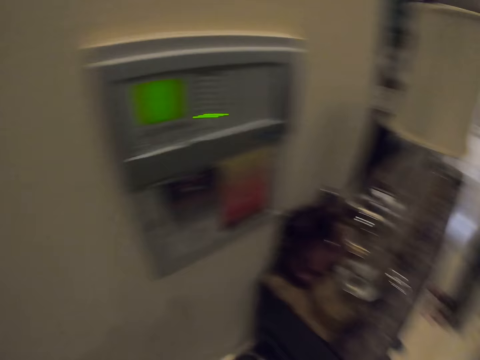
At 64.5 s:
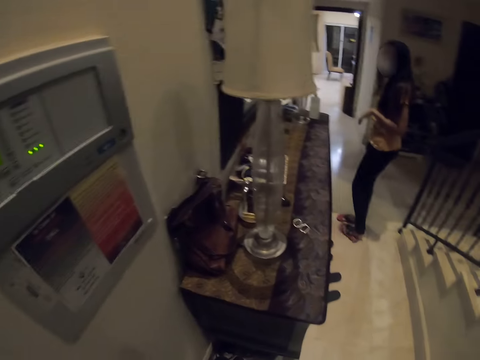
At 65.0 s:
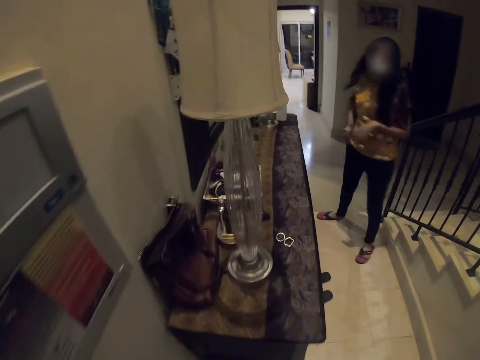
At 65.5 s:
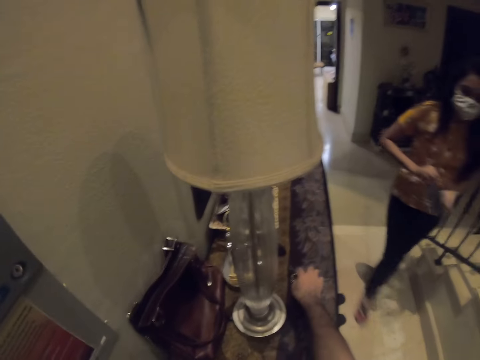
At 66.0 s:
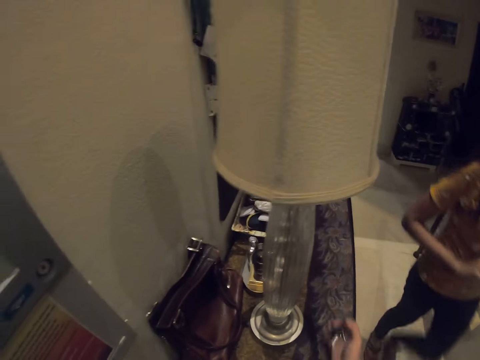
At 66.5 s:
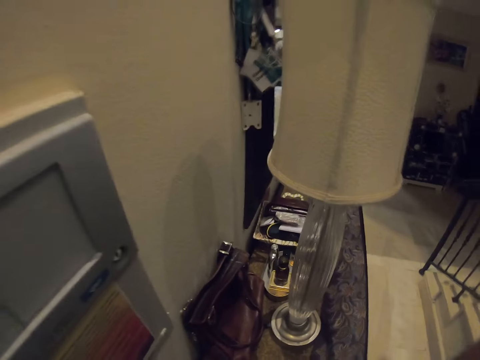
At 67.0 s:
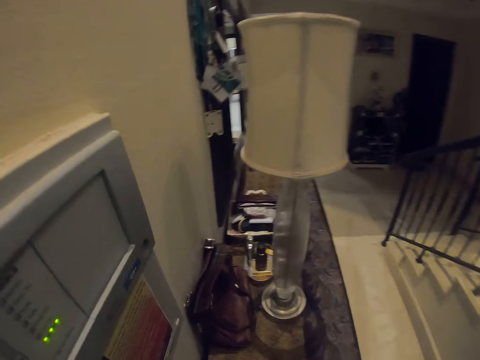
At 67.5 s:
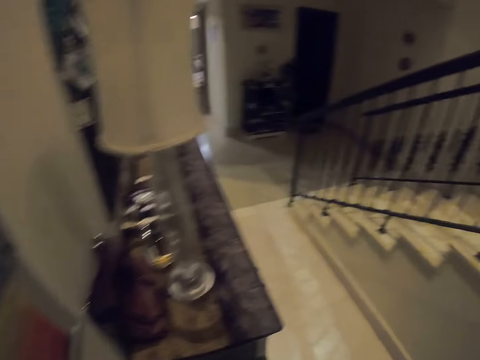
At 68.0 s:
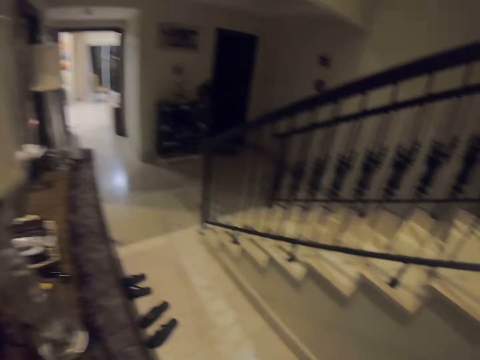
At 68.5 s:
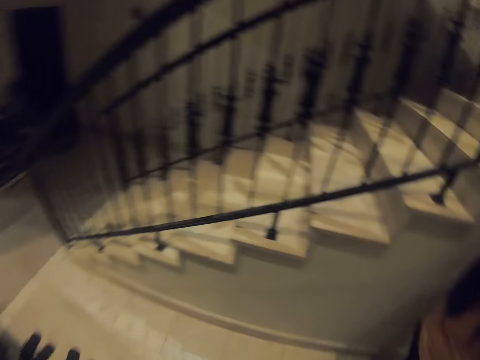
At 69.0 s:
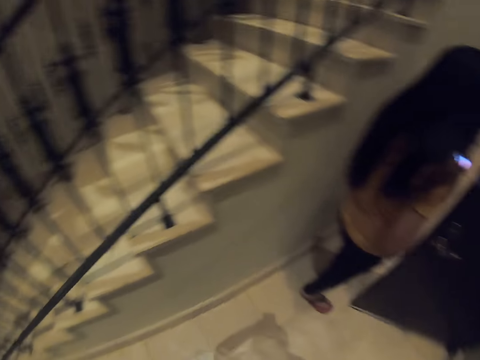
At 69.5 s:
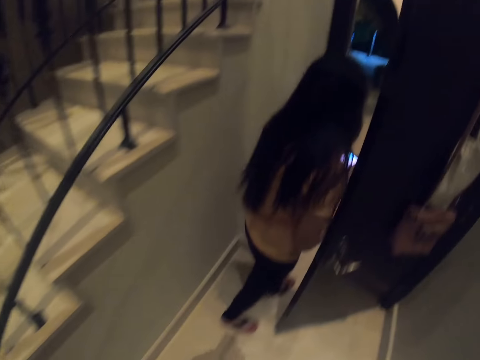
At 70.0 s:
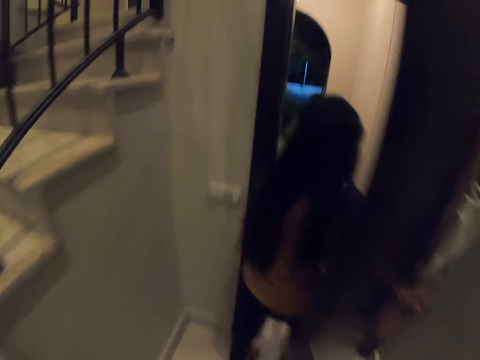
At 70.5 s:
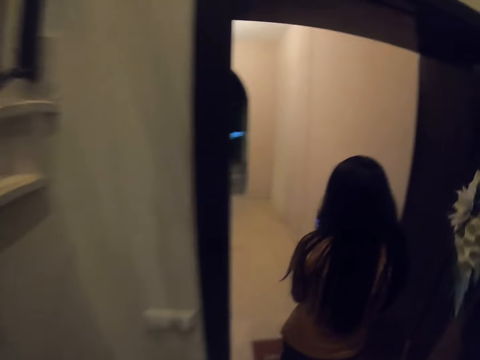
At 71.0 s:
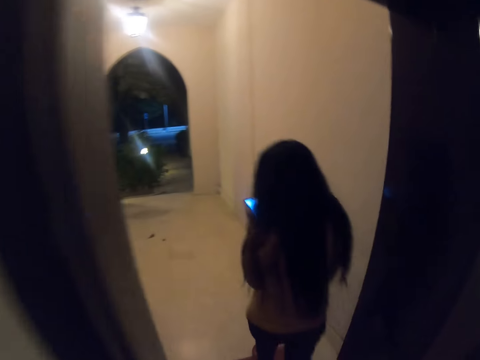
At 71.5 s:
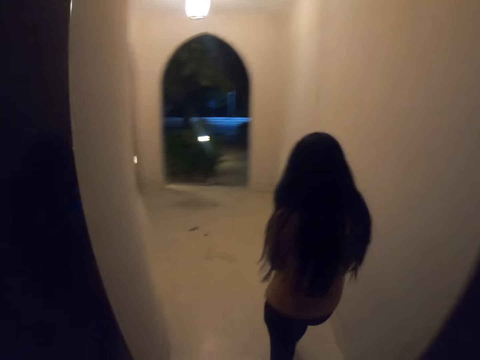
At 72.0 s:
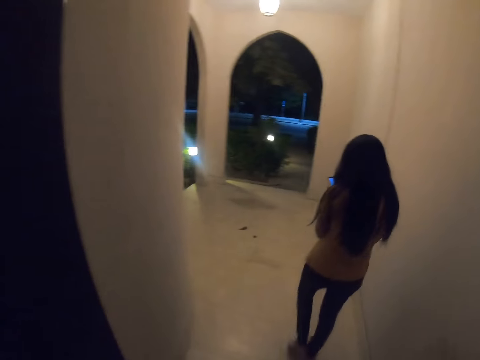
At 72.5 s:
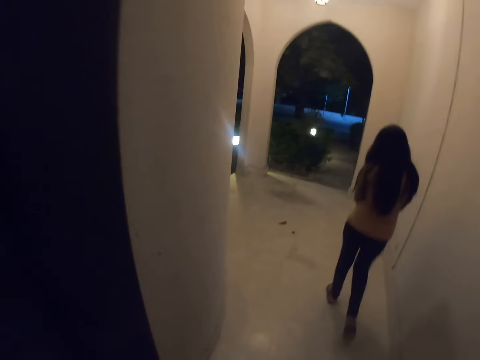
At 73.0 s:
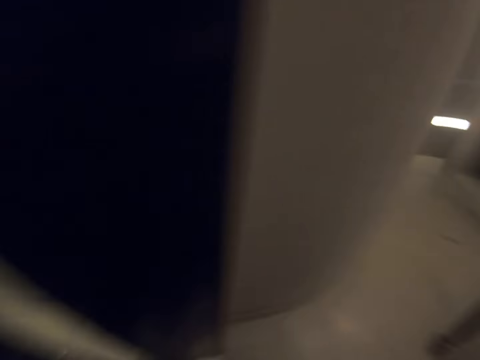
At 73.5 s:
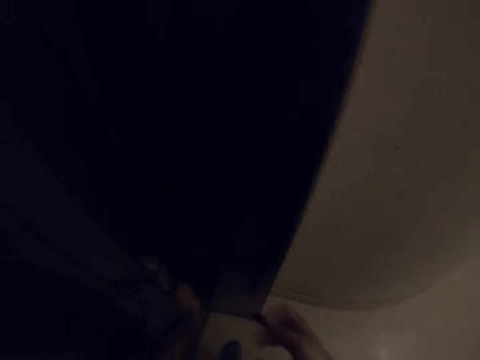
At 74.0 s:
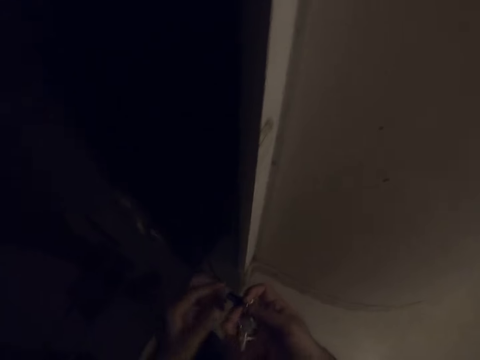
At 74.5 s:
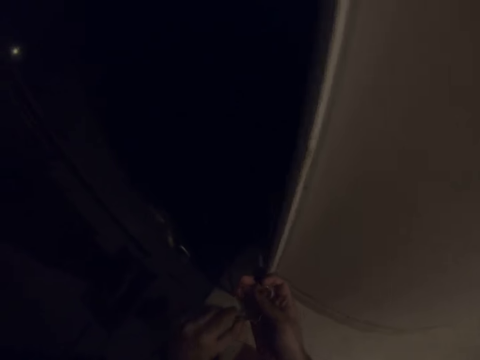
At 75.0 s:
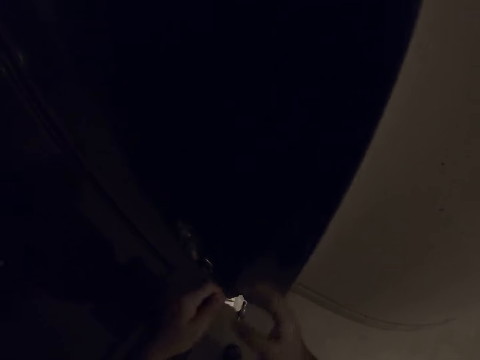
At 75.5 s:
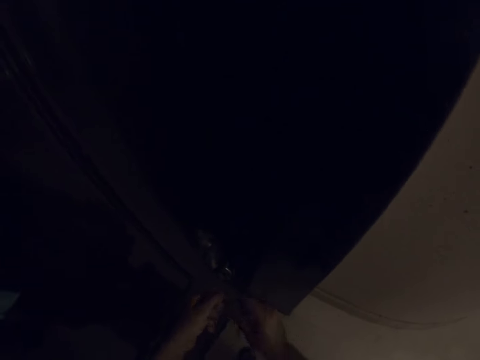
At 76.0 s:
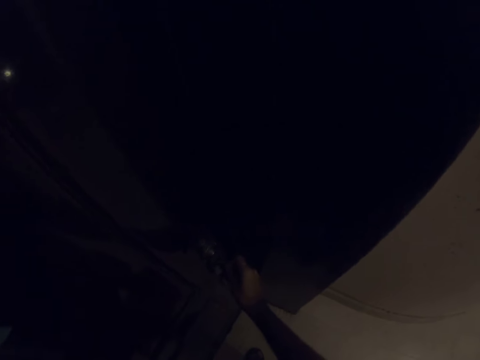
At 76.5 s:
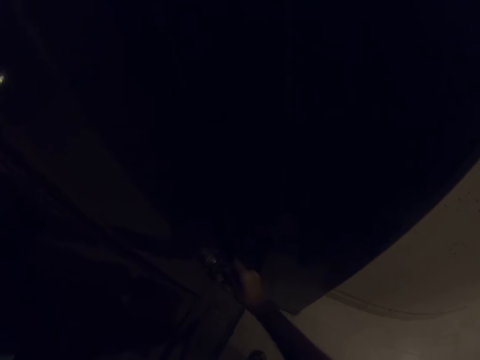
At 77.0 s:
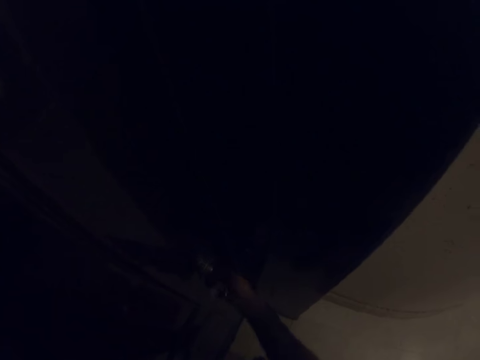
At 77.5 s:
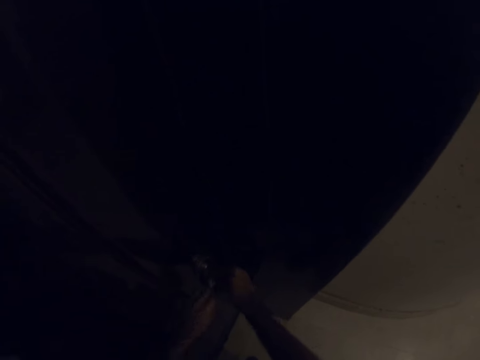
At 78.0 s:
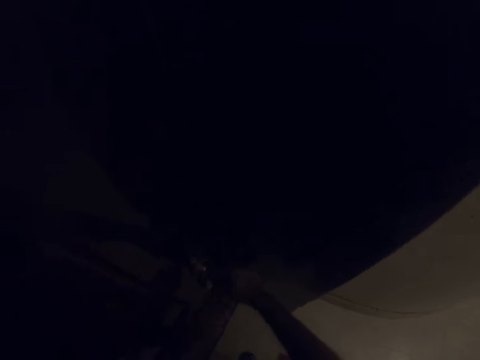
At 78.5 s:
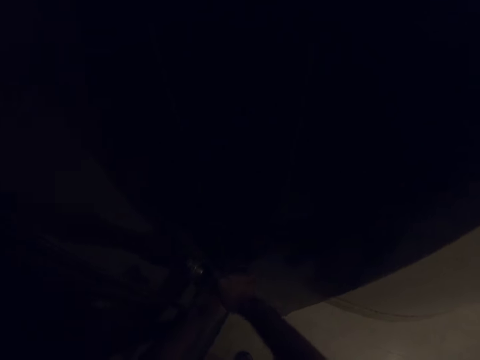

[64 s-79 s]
The camera wearer walks around. A woman stands on the floor and walks on the floor. The camera wearer picks up the keys on the table. He walks on the floor. The woman holds the phone with both hands. She scrolls on the phone and operates her phone with her hands. She walks out of the room. The camera wearer walks on the floor. He walks out of the room. He holds the keys with his hands. He closes the door. He locks the door with the key.

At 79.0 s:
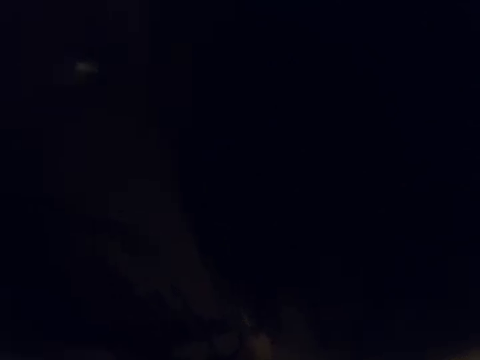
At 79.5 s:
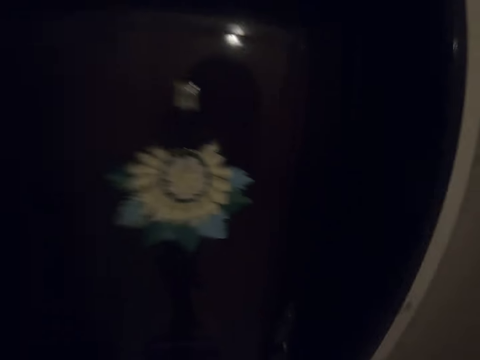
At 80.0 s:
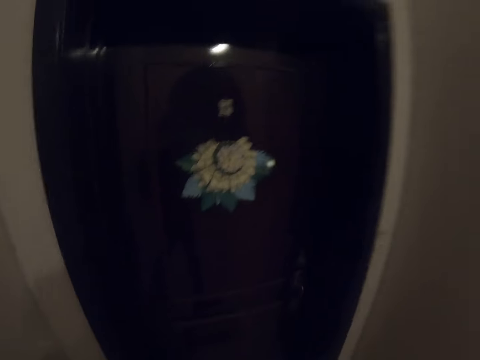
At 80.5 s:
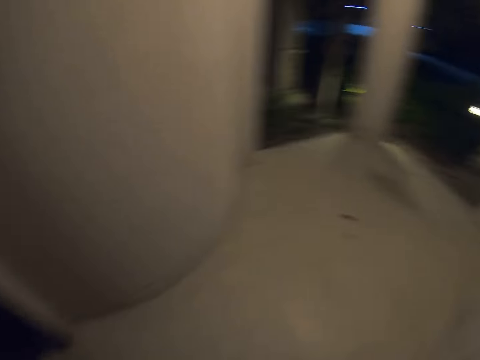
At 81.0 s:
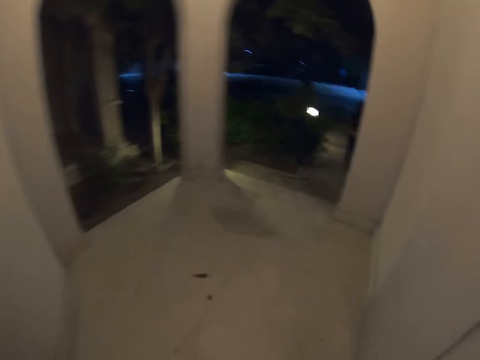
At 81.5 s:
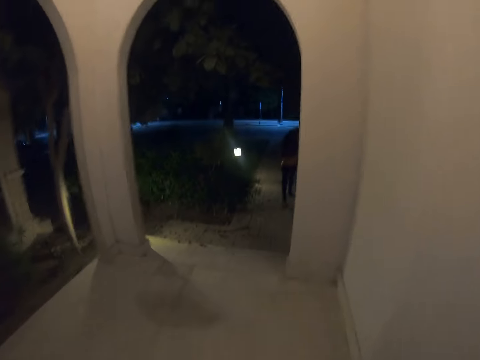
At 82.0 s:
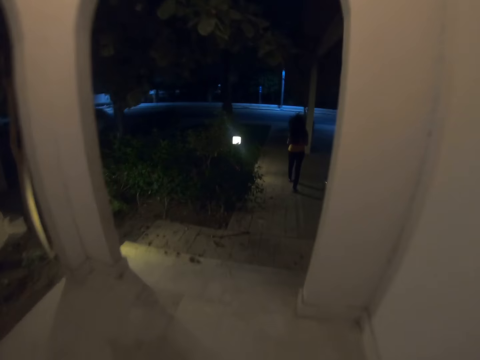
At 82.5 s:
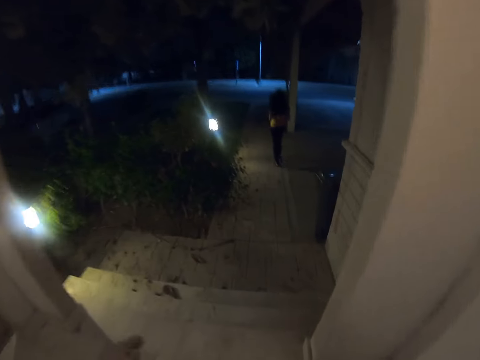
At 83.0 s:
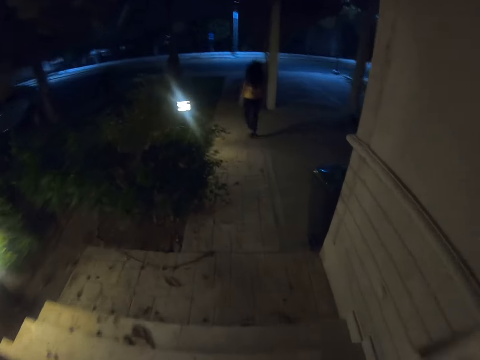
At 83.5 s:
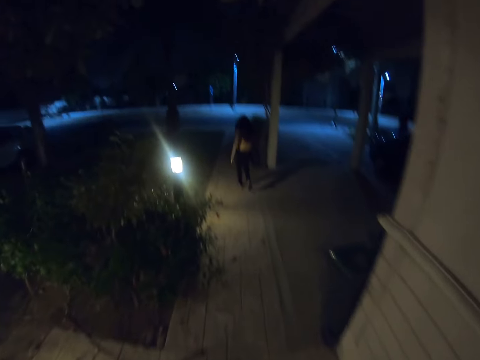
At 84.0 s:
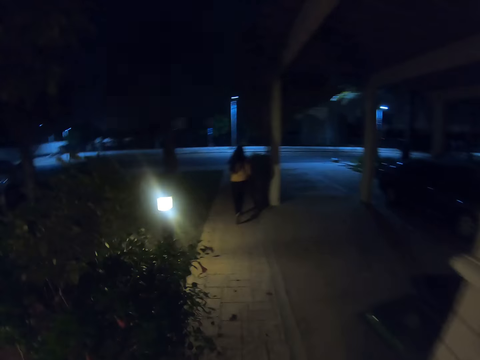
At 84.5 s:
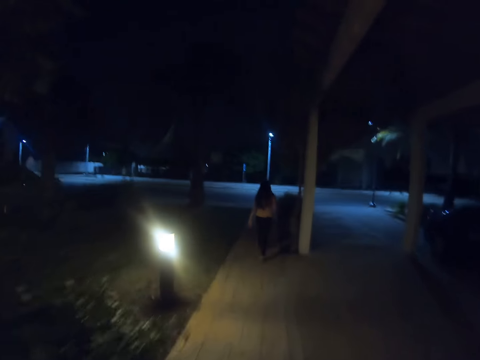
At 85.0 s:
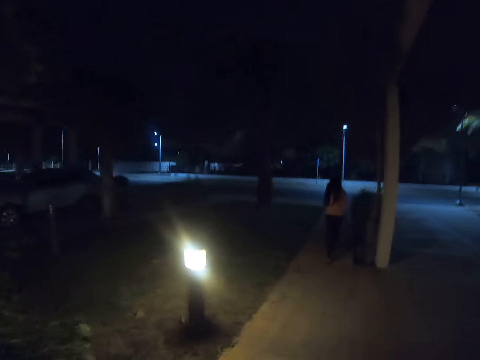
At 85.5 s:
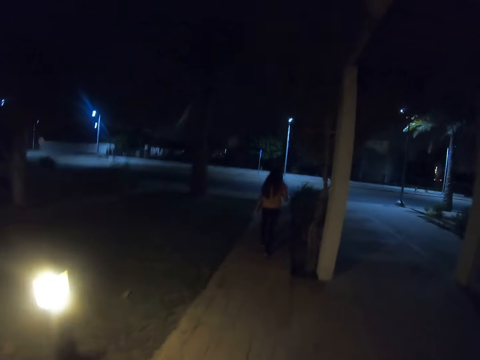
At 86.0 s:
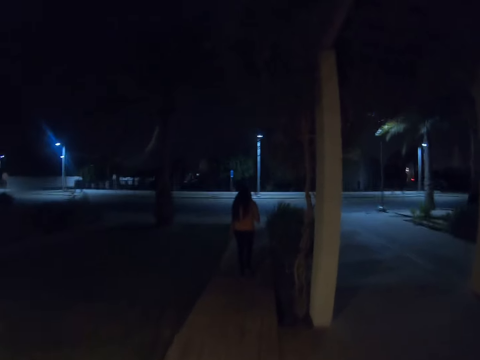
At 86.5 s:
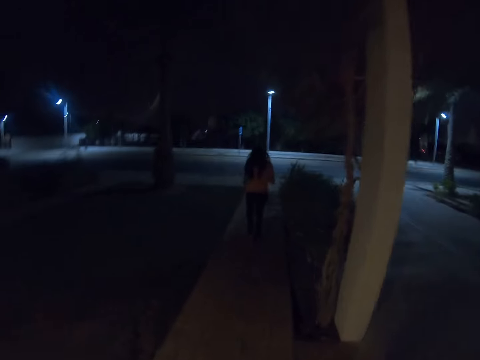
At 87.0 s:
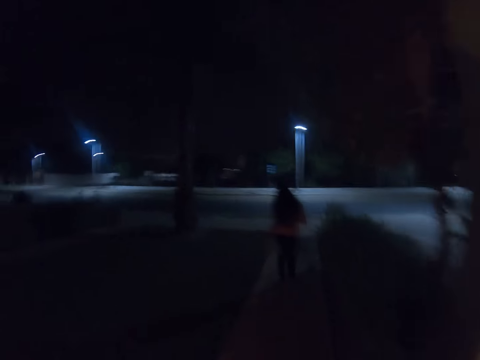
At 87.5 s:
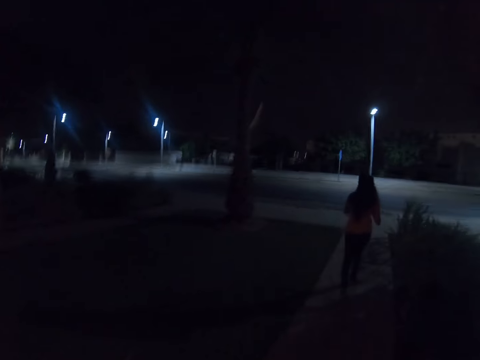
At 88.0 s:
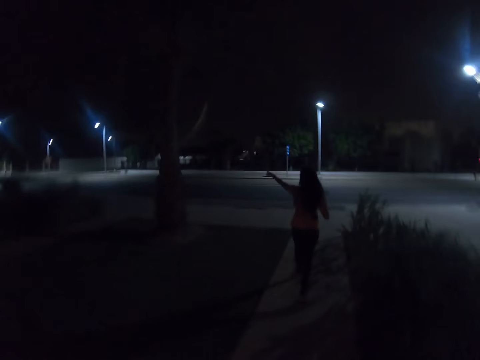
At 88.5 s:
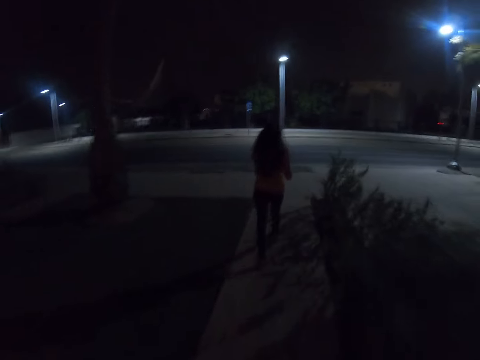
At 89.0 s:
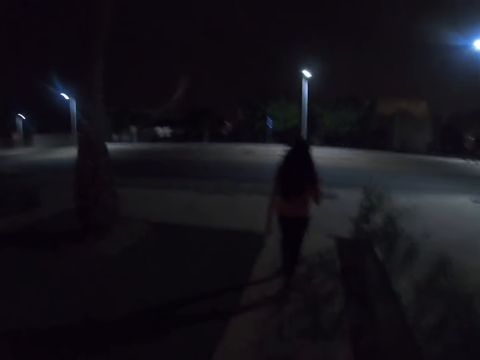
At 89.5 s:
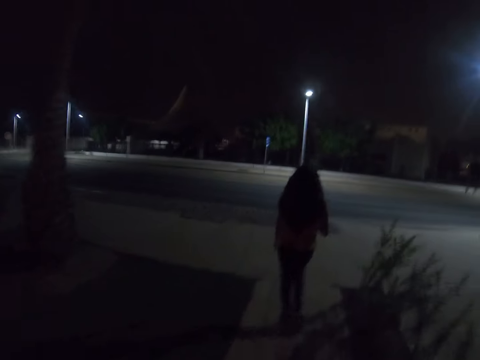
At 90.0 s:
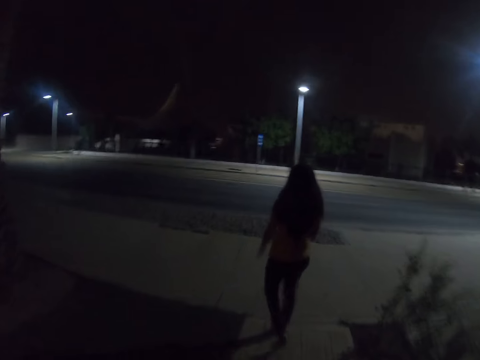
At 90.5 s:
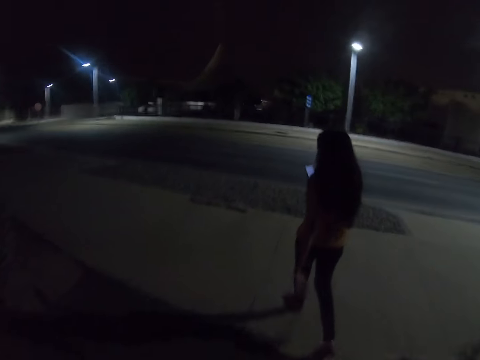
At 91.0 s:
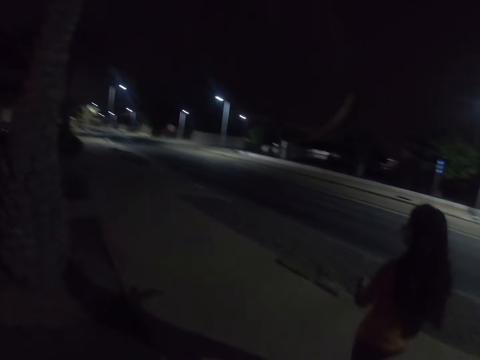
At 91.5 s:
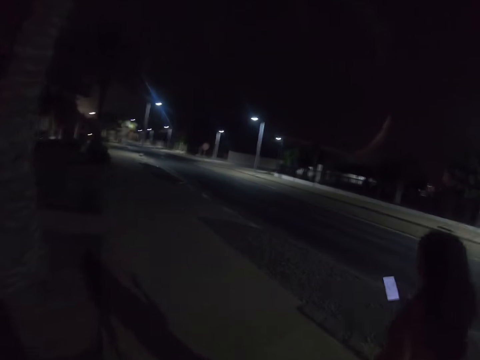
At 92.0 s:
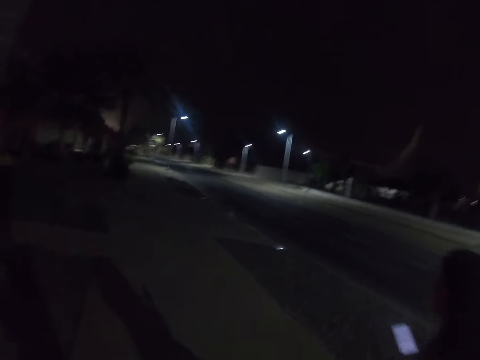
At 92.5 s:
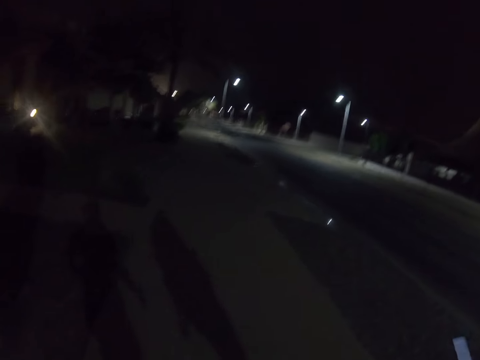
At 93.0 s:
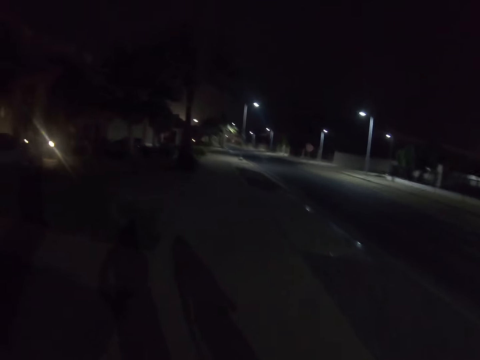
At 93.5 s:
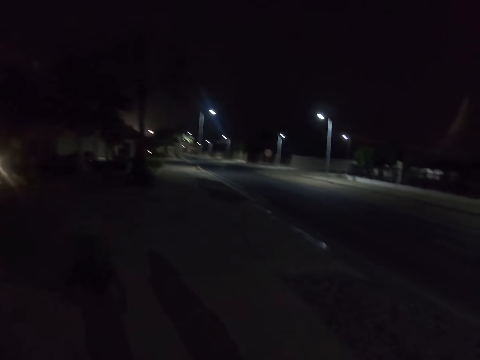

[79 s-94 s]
The camera wearer walks on the sidewalk. A woman walks on the sidewalk. The camera wearer walks out of the house. The woman walks out of the house. The camera wearer walks with the woman around an estate. Another person raises a hand. The woman lowers a hand. She walks along the sidewalk and scrolls on the phone. The camera wearer walks along the sidewalk.
